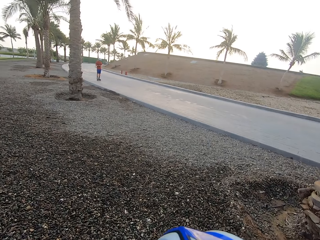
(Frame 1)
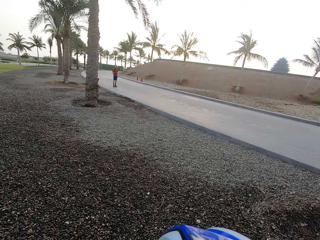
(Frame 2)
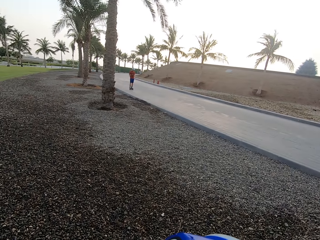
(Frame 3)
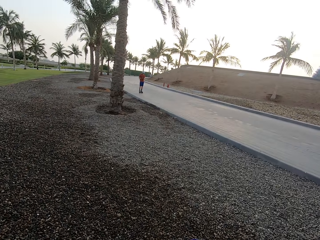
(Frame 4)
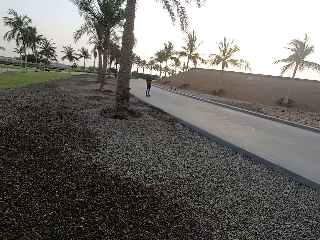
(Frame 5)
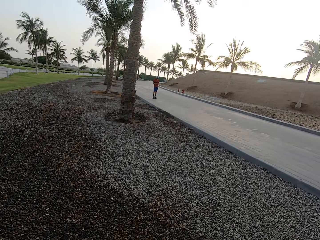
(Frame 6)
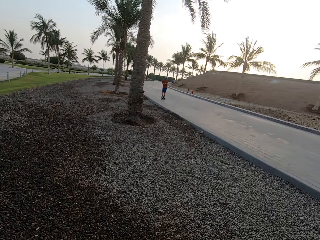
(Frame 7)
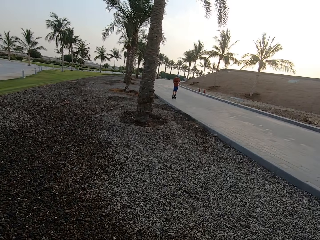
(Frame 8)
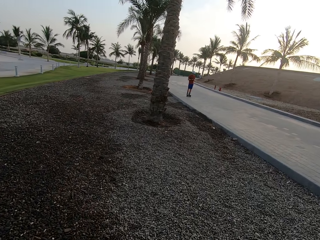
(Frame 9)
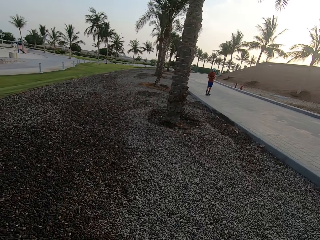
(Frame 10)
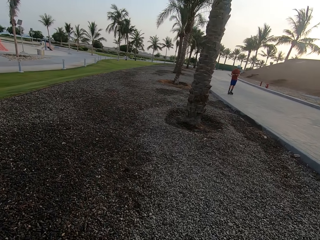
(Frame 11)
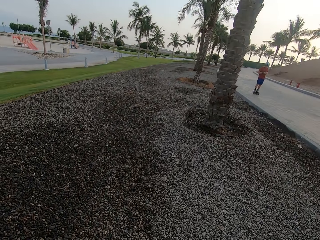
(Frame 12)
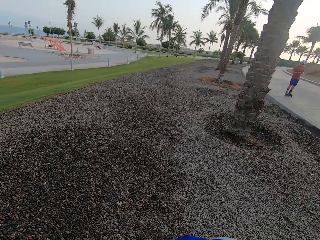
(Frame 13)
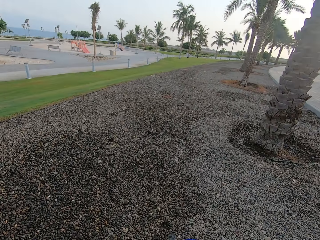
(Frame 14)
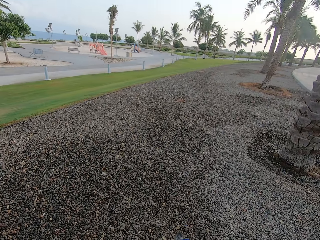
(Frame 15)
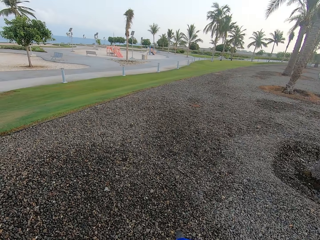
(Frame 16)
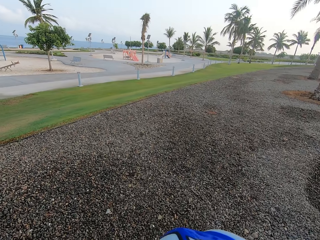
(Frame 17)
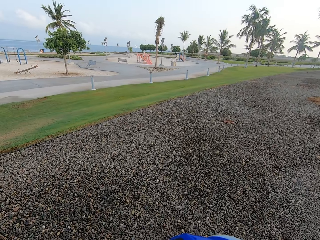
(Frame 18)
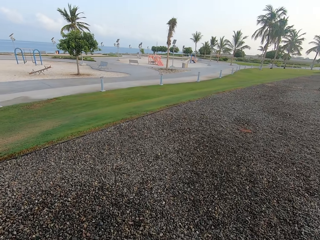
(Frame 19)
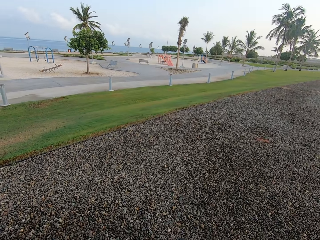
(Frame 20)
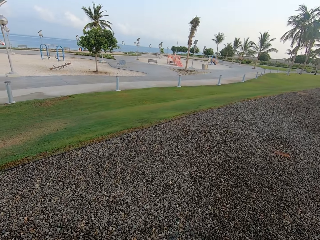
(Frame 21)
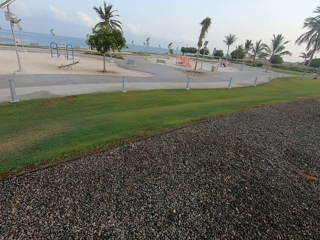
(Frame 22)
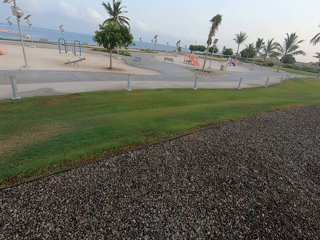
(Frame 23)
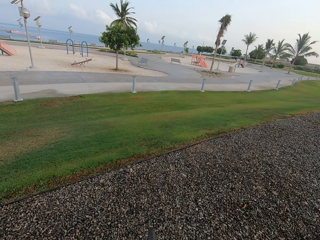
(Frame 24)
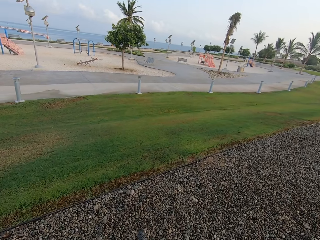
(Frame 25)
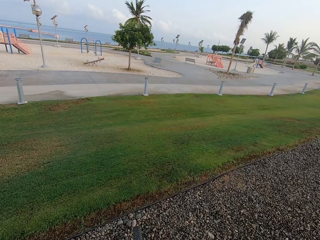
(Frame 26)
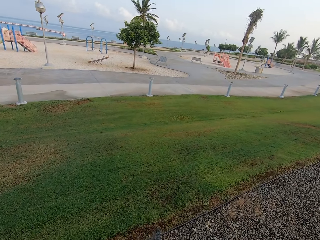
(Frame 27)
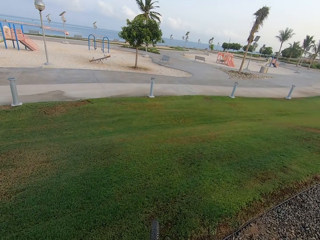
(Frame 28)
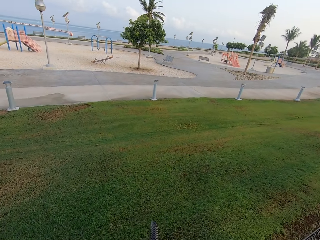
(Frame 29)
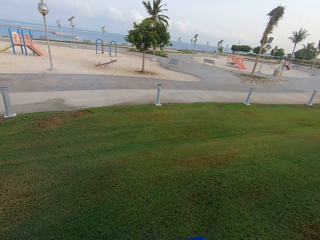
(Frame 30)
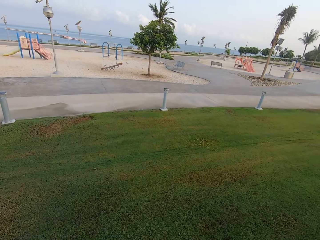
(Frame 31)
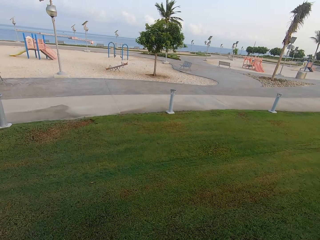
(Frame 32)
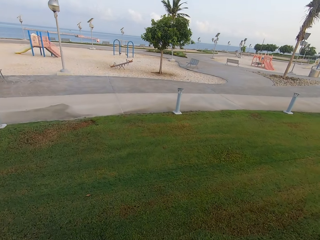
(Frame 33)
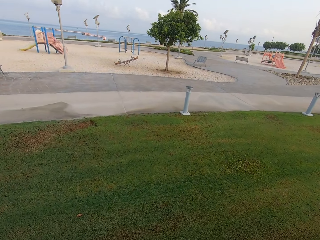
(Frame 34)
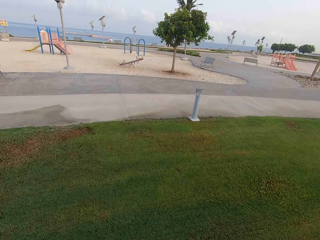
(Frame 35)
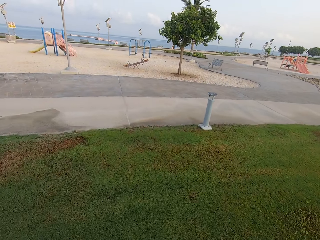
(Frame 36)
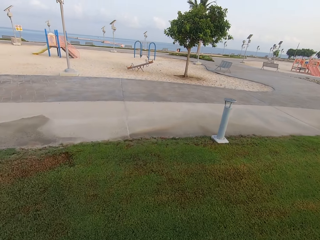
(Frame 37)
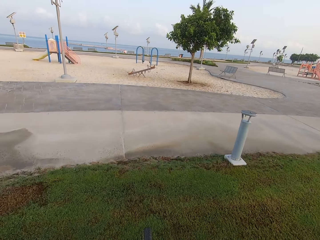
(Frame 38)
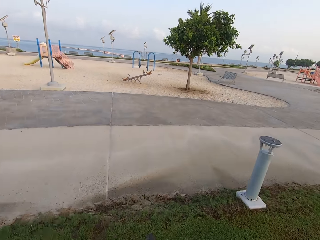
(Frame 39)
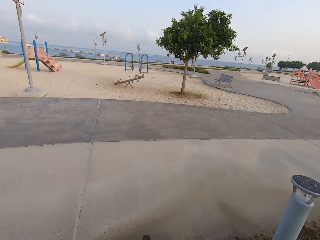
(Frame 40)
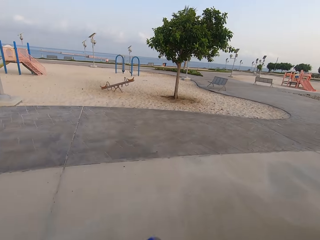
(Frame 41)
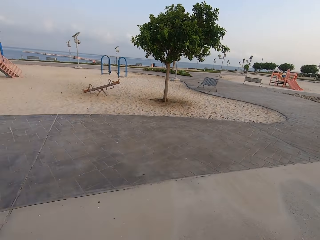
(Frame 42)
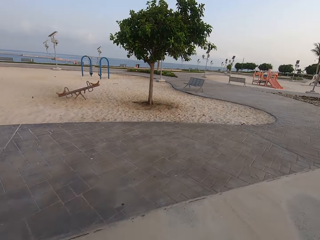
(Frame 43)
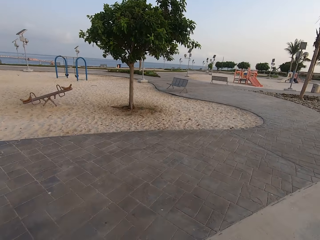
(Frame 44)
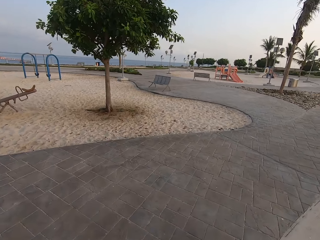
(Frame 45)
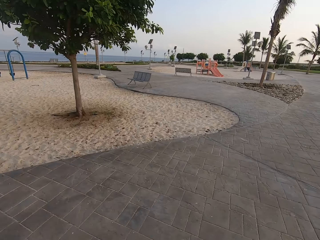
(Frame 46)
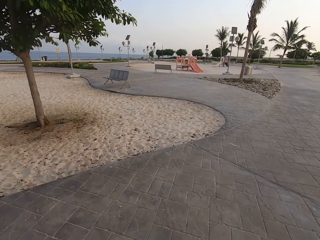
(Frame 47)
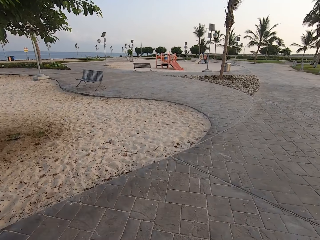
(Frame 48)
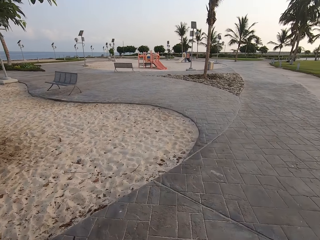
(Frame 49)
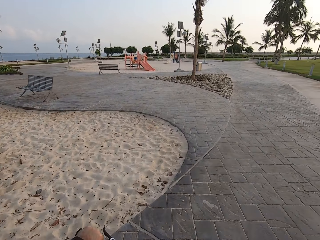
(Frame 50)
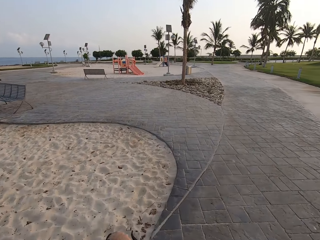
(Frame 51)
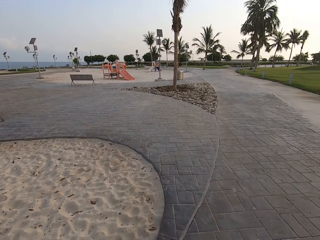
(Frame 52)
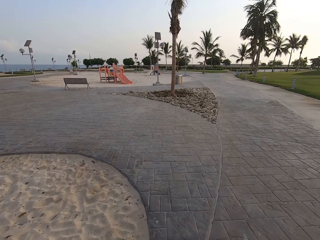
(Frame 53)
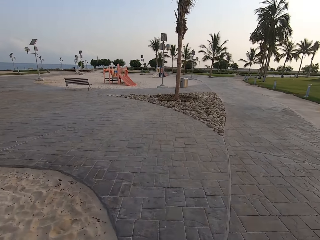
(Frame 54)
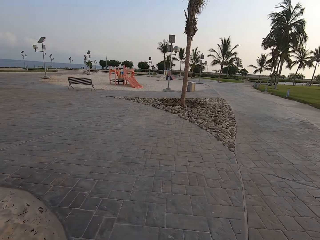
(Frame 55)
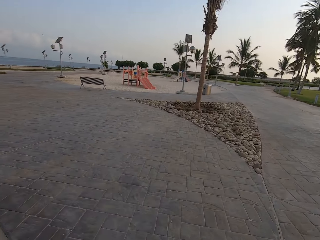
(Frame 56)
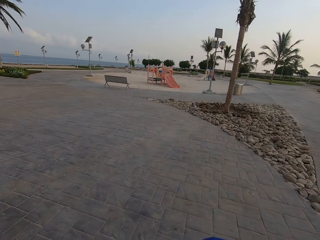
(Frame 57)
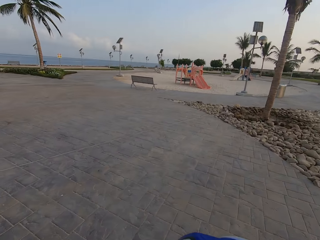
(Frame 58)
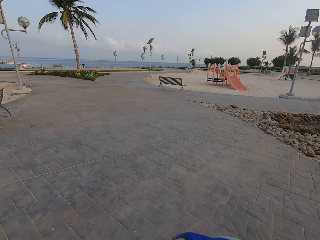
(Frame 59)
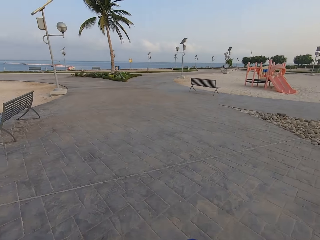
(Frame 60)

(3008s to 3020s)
The camera wearer rides a bicycle.

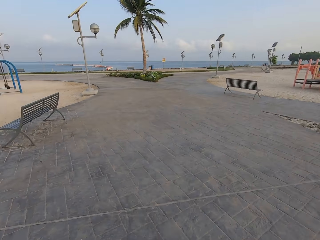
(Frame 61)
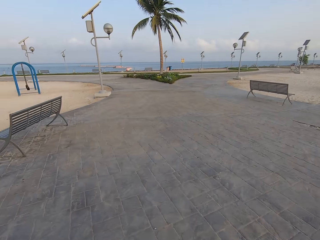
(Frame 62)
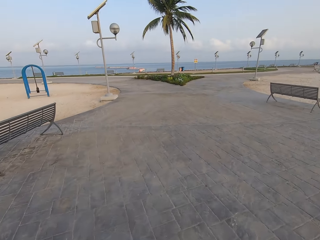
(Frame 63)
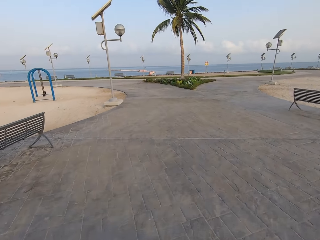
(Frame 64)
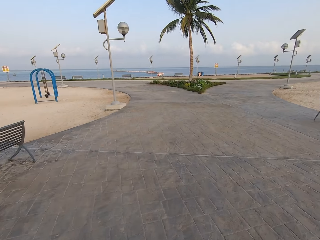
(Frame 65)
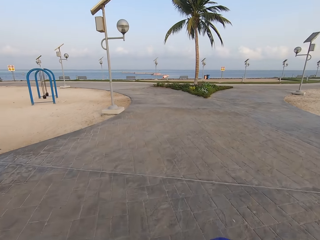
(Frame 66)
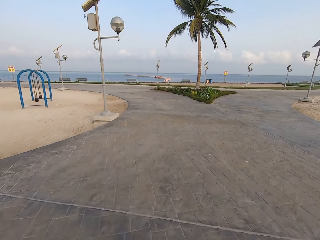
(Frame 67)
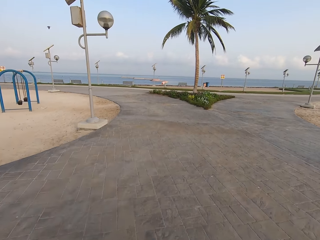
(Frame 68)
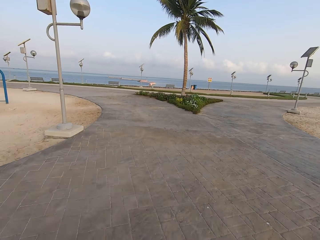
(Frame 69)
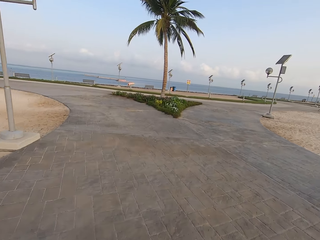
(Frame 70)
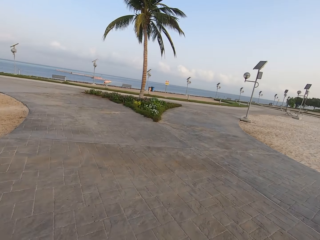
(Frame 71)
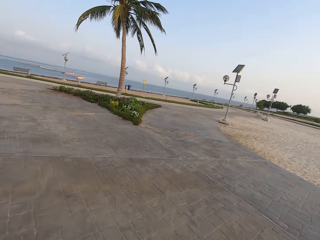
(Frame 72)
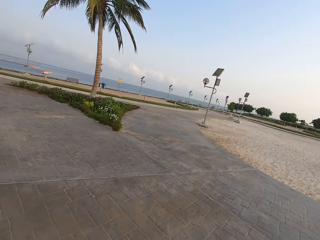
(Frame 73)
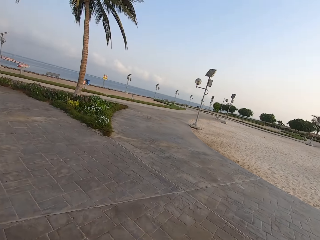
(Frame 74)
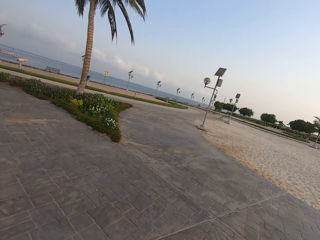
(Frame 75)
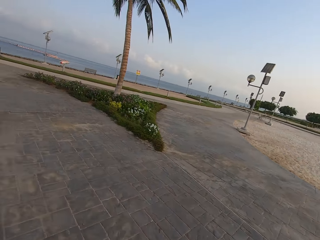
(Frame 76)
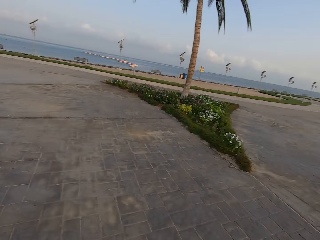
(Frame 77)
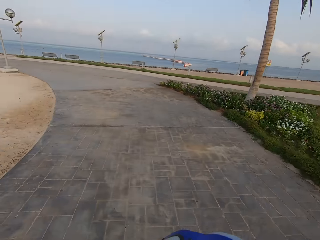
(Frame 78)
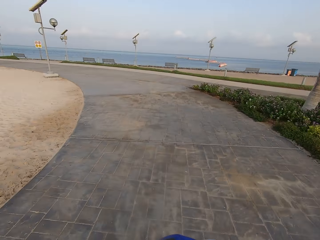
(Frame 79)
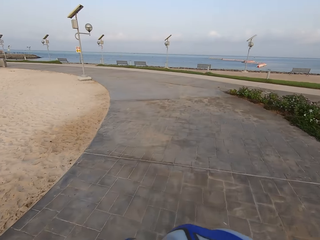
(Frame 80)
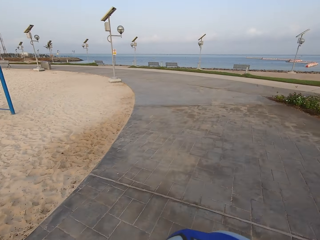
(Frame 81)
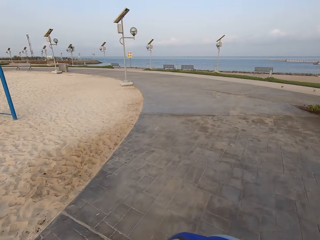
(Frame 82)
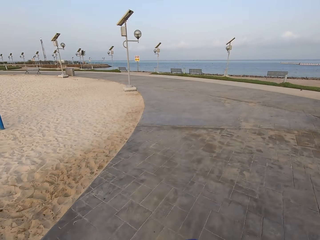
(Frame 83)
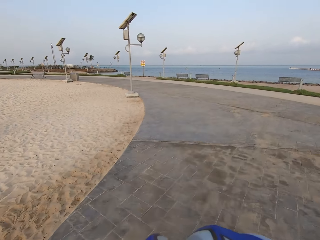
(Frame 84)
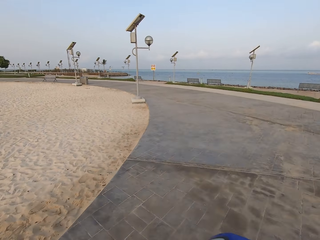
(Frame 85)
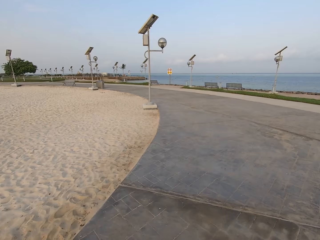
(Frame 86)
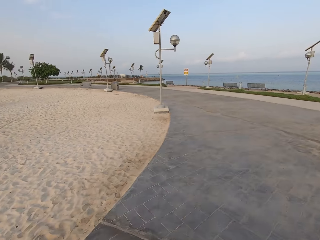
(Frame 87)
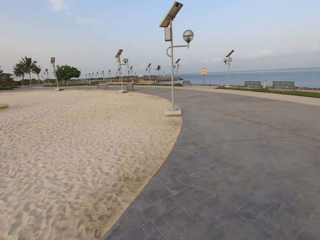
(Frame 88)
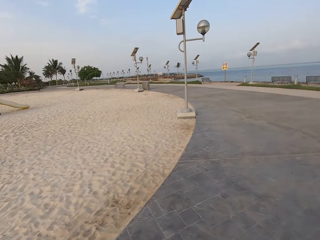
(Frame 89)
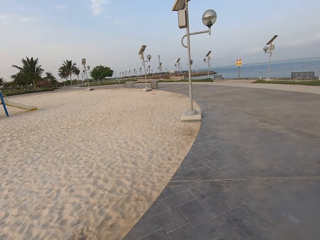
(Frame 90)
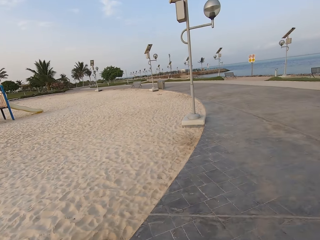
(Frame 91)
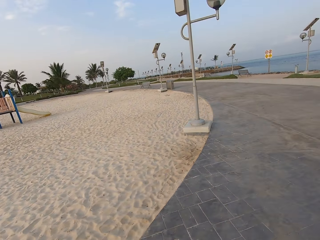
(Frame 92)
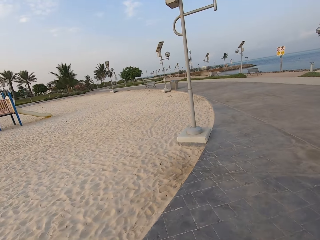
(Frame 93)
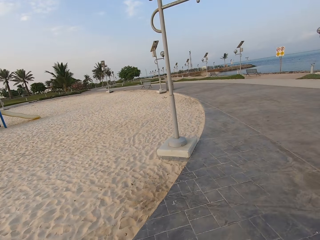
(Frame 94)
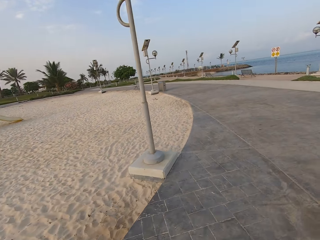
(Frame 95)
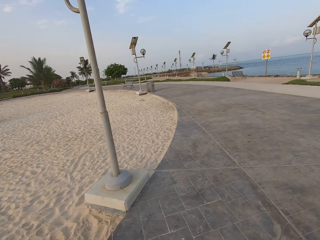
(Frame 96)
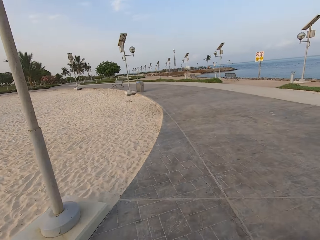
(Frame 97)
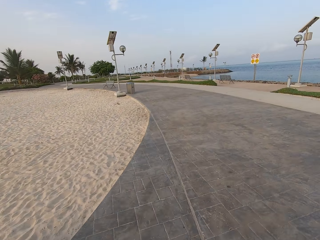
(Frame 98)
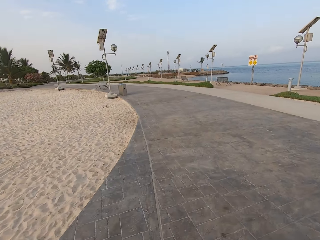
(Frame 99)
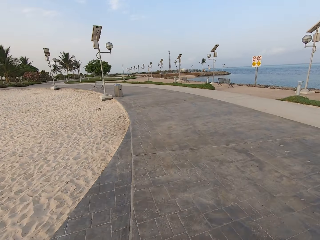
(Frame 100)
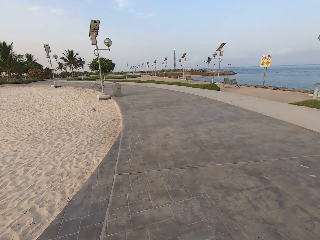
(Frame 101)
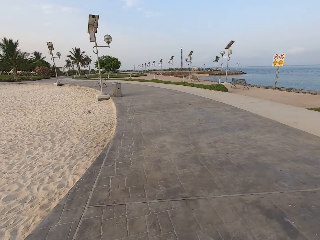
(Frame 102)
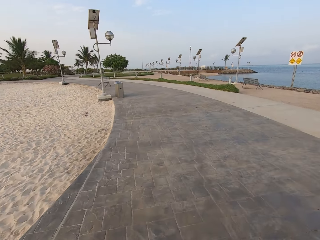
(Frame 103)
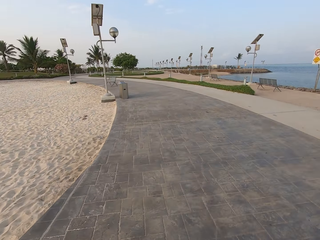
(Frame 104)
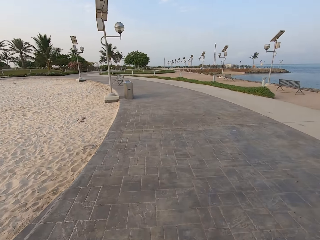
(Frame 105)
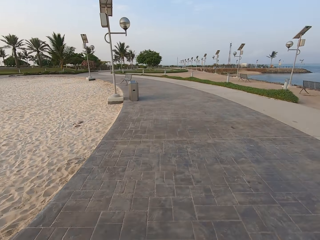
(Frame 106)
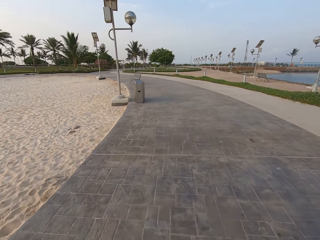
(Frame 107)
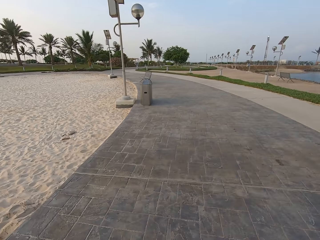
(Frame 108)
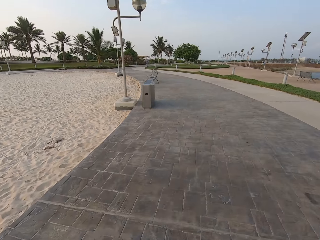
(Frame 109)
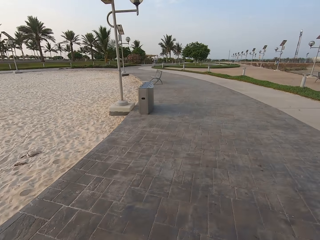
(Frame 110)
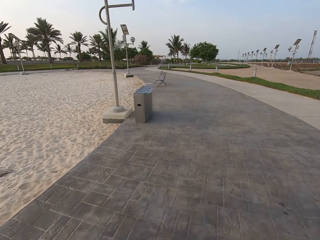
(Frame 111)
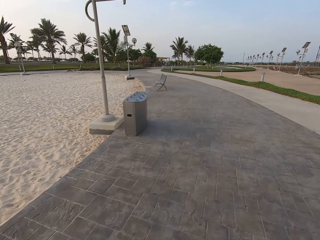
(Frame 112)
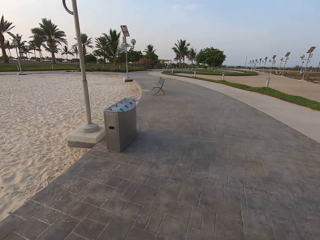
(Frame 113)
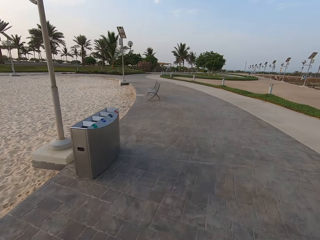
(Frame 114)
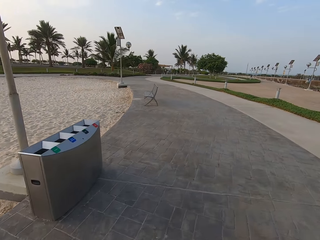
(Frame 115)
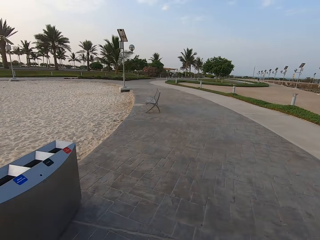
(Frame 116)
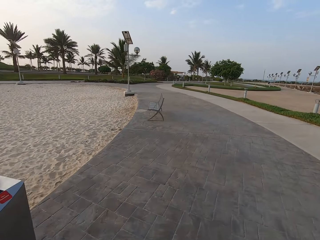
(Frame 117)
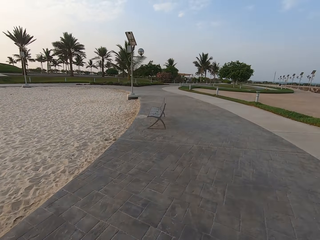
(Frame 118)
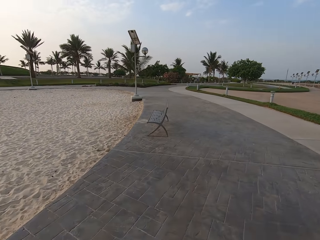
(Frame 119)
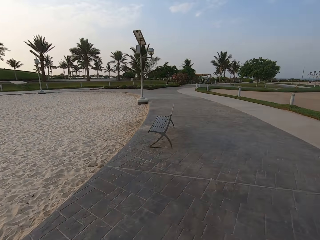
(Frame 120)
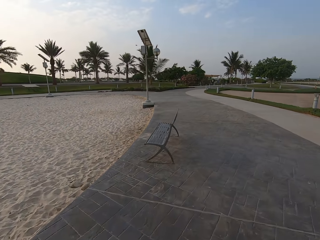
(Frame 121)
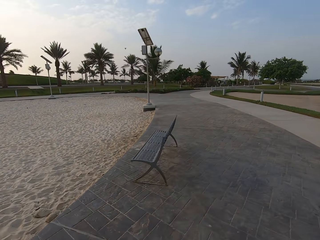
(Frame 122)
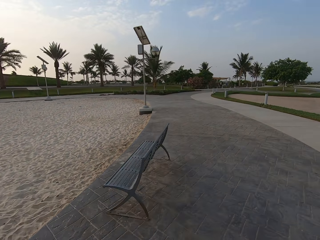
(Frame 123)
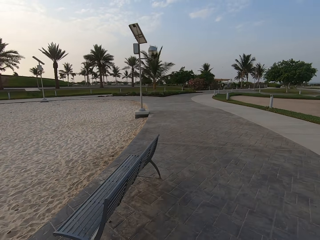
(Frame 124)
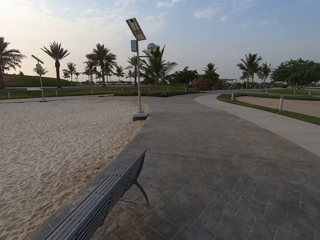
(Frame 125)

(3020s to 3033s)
The camera wearer looks around.
